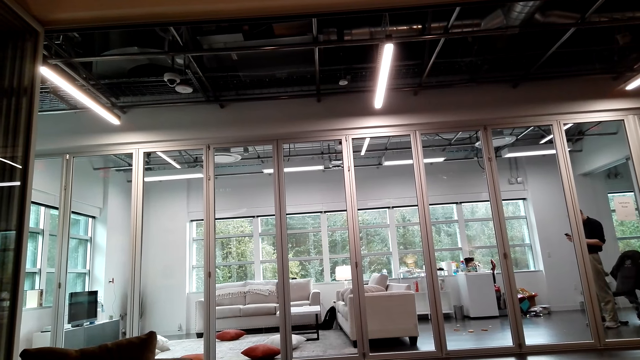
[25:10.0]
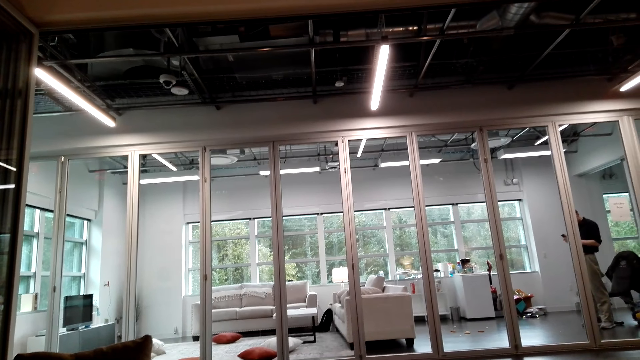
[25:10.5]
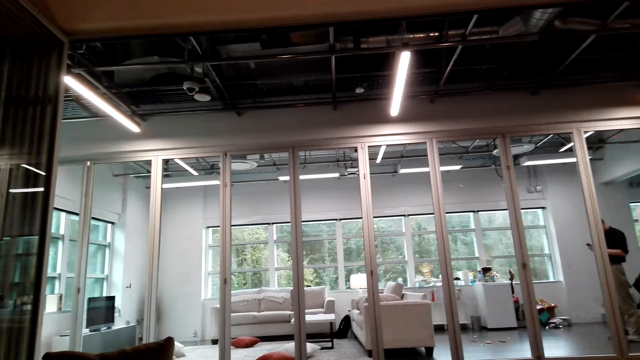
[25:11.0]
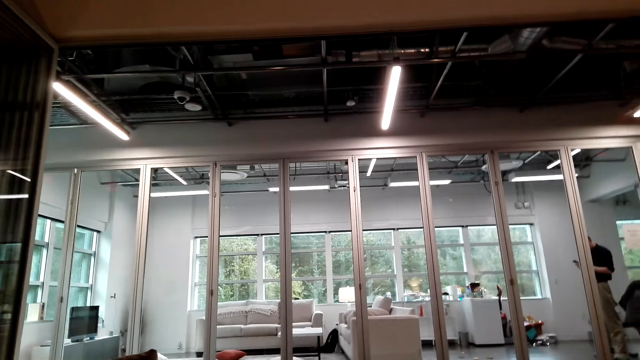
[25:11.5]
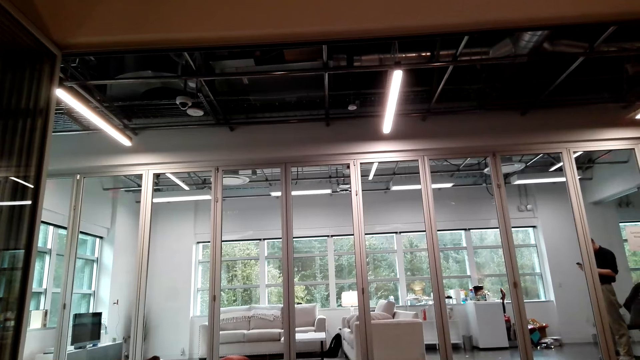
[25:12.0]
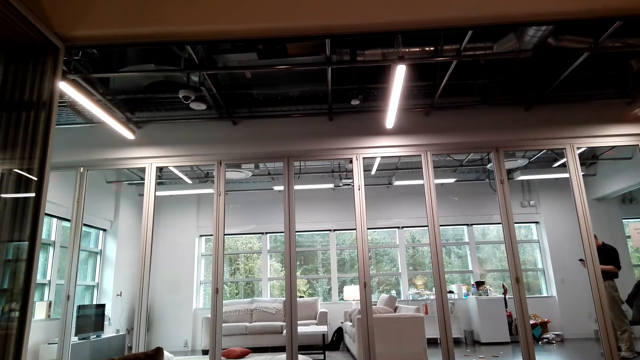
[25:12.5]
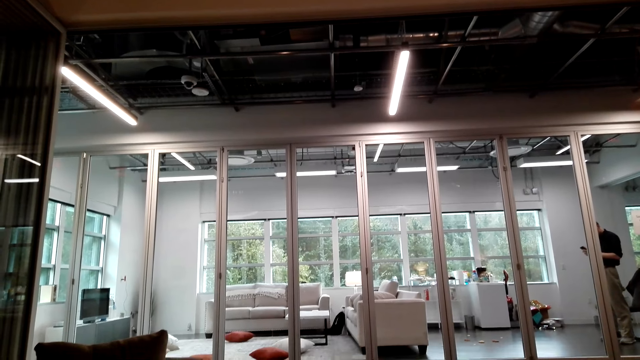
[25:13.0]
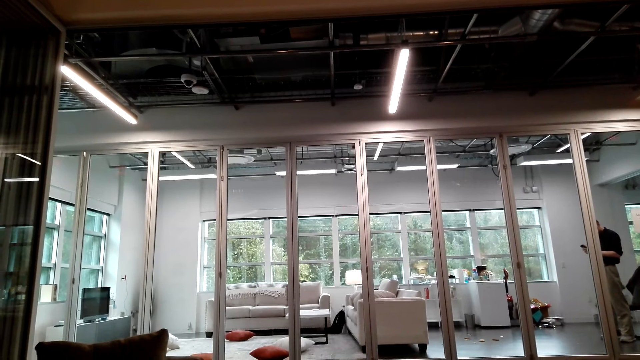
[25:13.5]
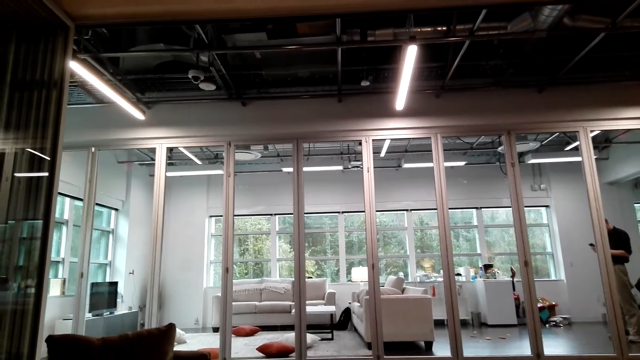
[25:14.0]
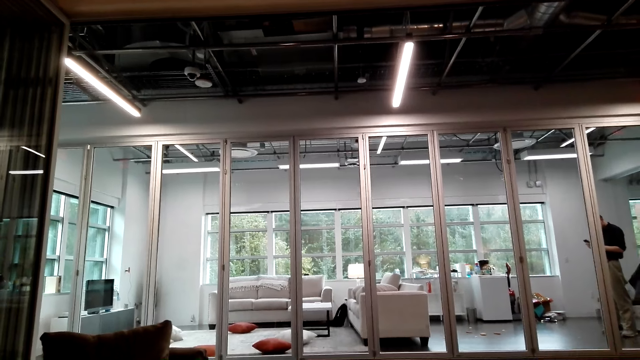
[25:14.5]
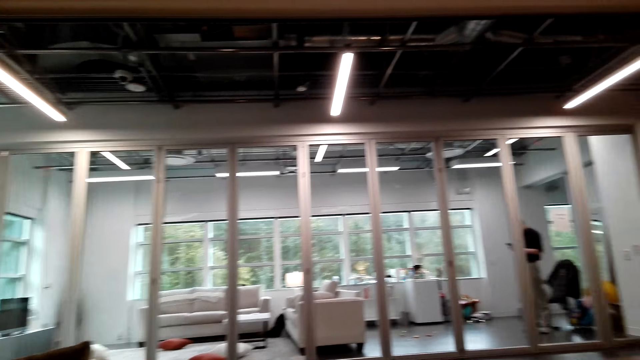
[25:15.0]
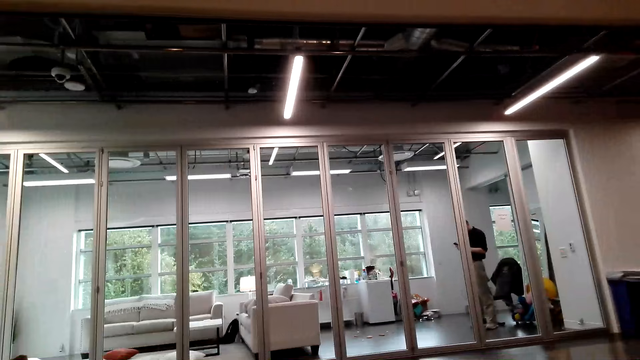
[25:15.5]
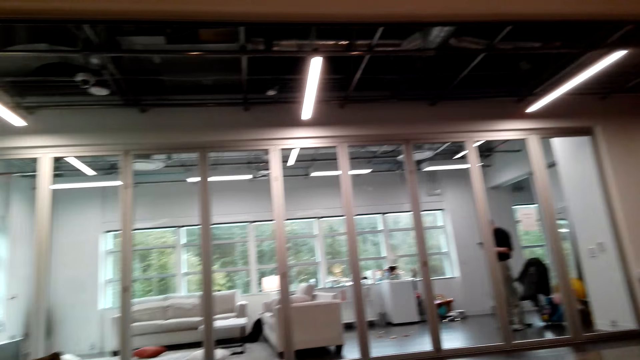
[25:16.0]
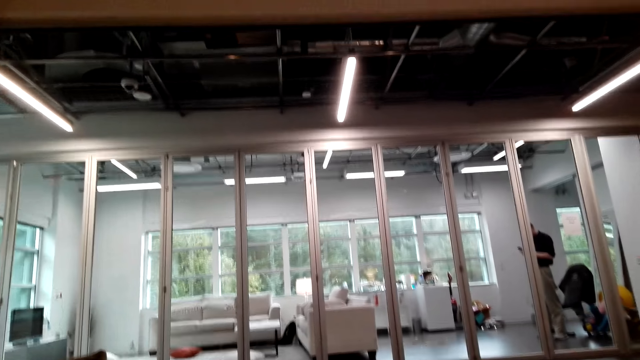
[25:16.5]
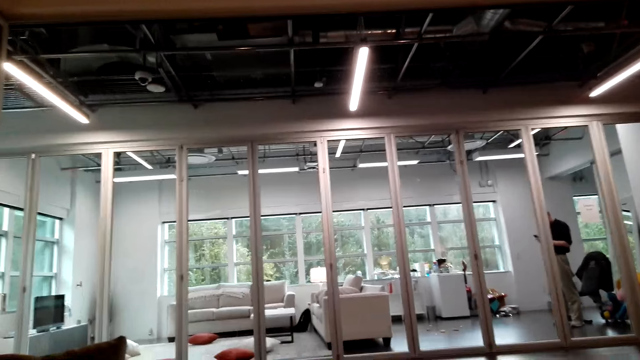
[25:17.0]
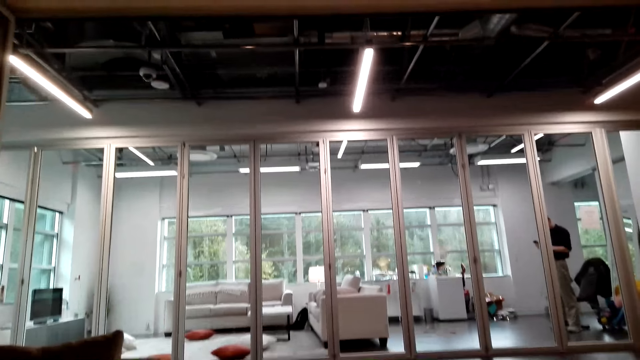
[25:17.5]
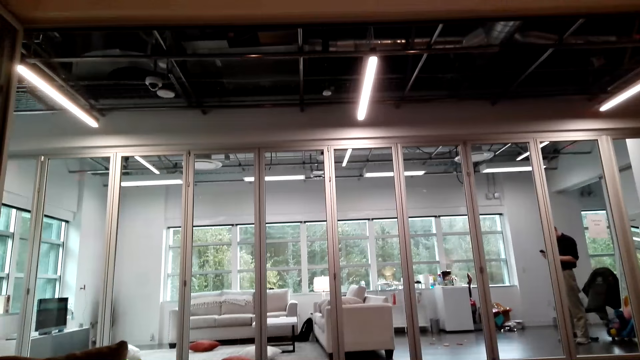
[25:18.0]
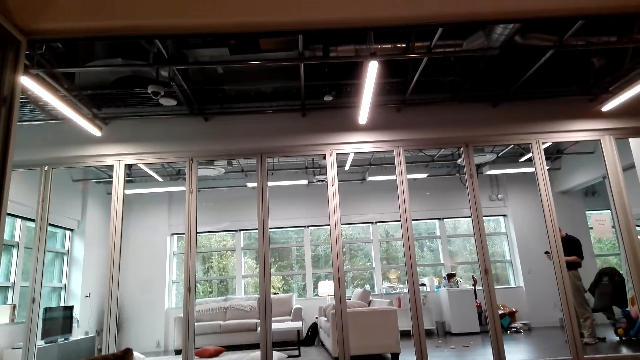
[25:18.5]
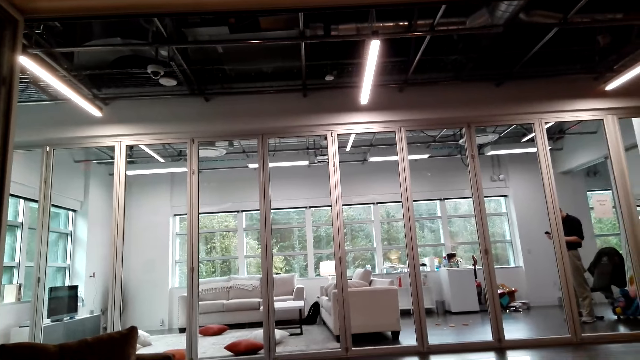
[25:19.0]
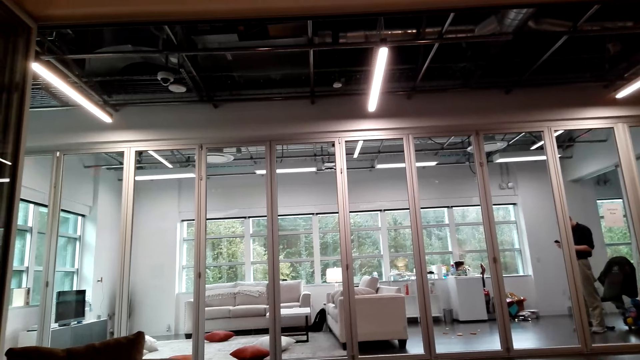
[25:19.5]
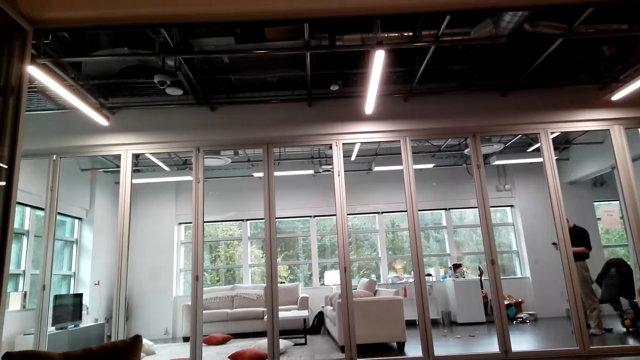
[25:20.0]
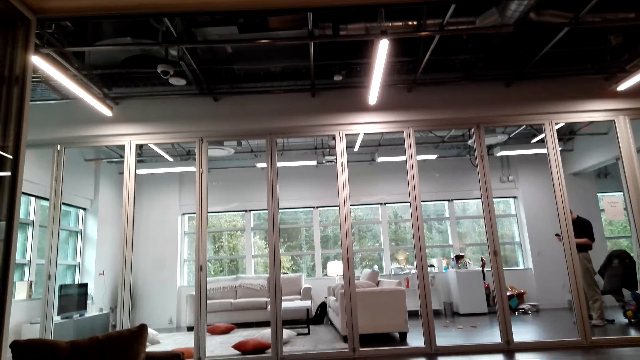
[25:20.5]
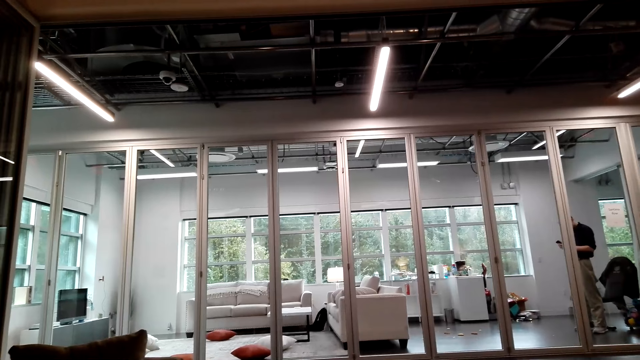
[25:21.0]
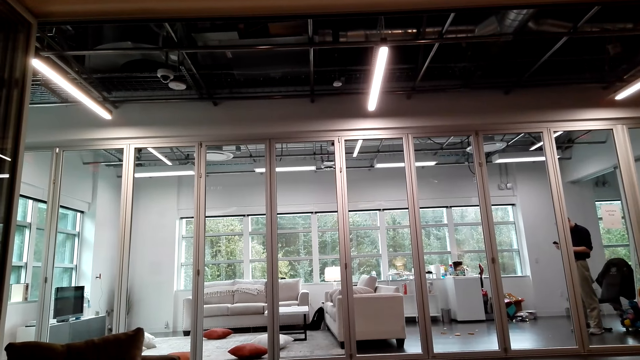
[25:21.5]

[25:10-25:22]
The camera wearer talks with a person through the phone.

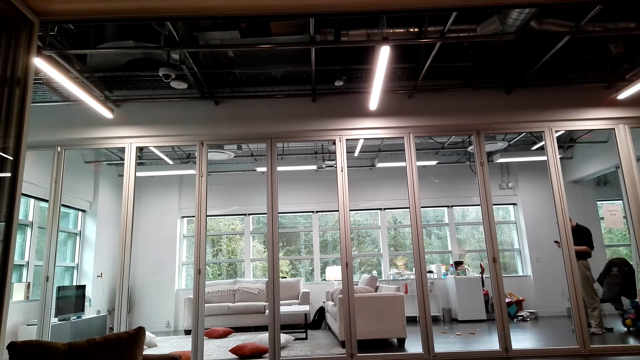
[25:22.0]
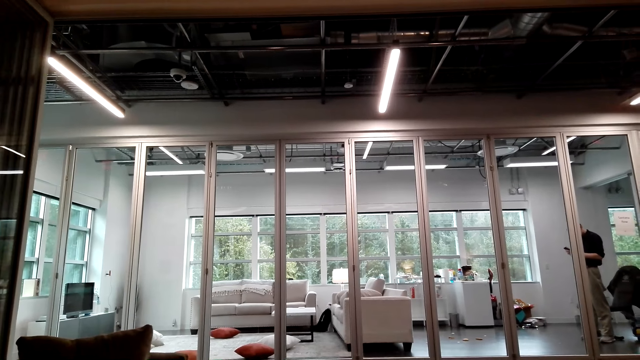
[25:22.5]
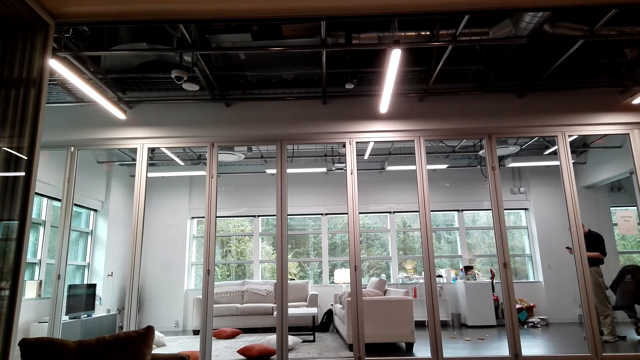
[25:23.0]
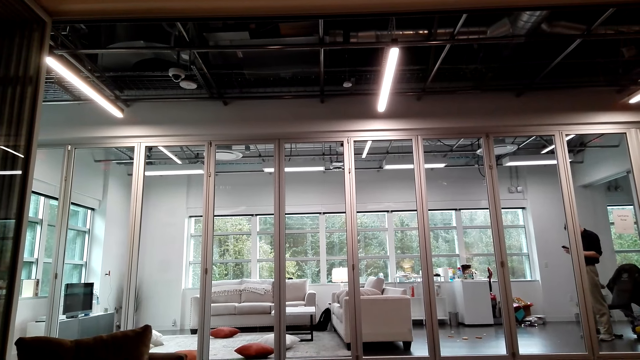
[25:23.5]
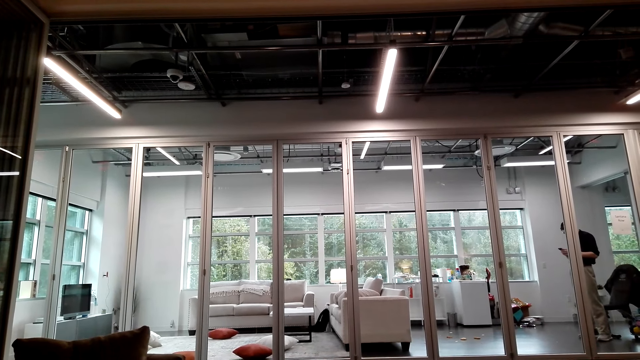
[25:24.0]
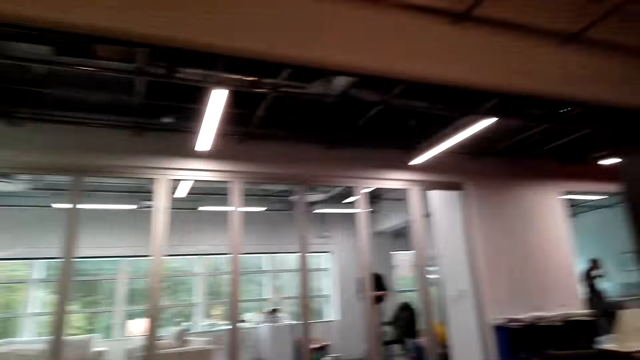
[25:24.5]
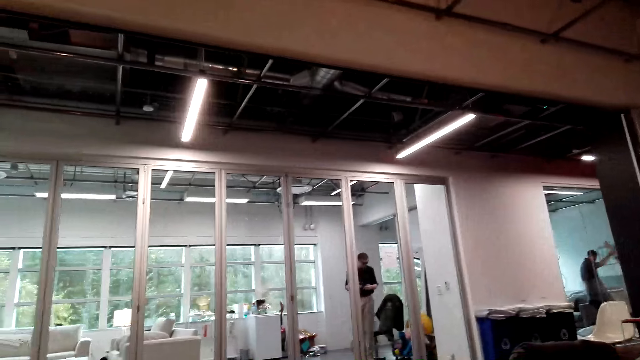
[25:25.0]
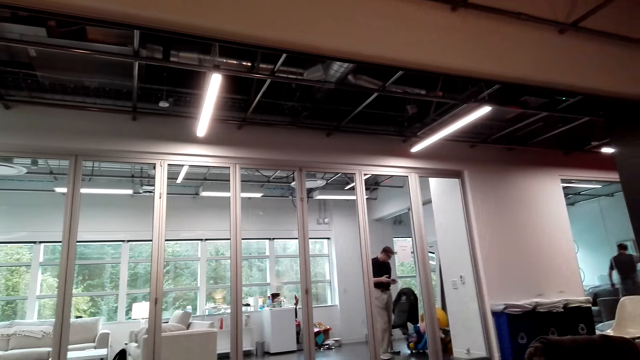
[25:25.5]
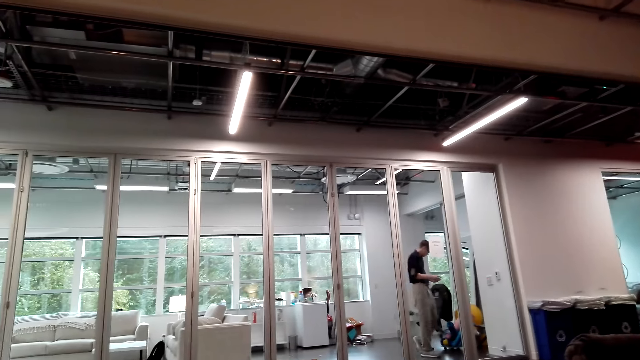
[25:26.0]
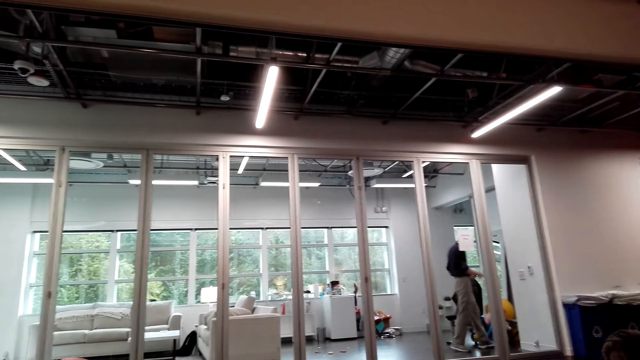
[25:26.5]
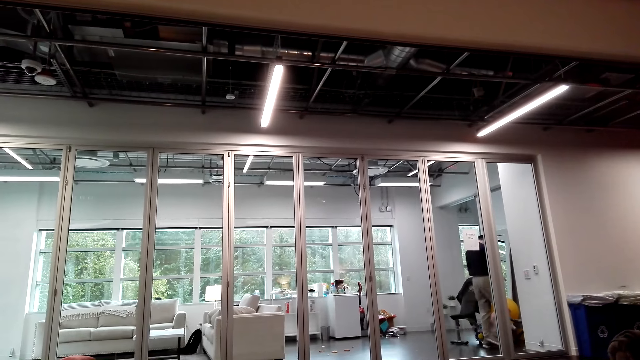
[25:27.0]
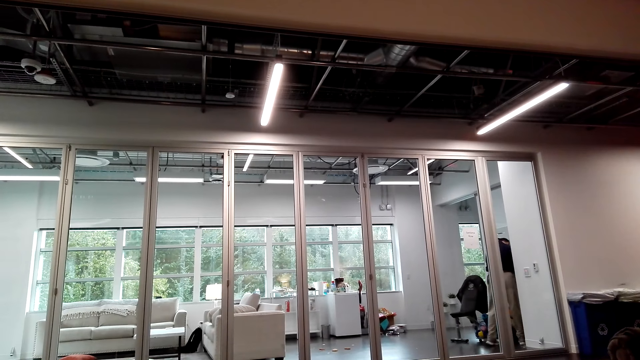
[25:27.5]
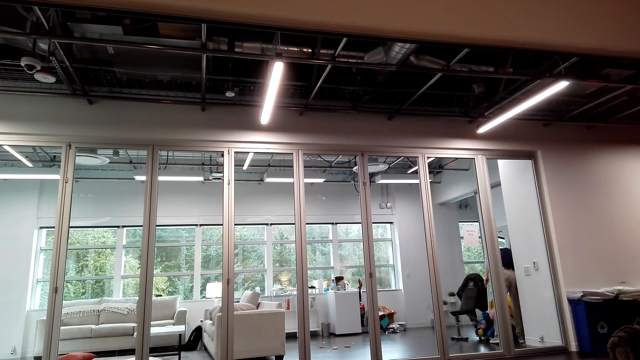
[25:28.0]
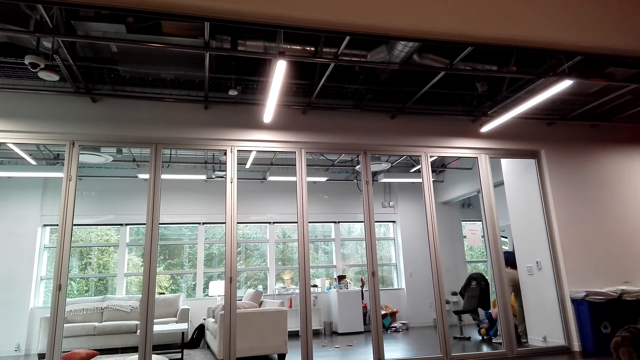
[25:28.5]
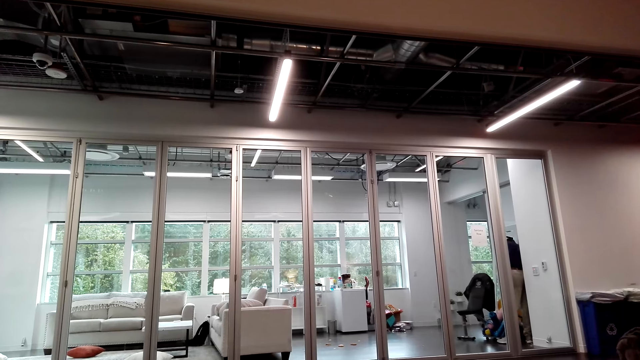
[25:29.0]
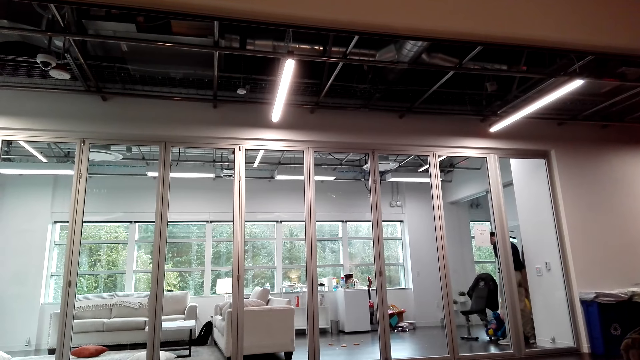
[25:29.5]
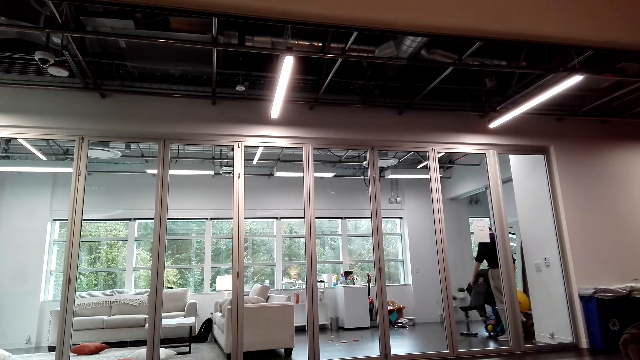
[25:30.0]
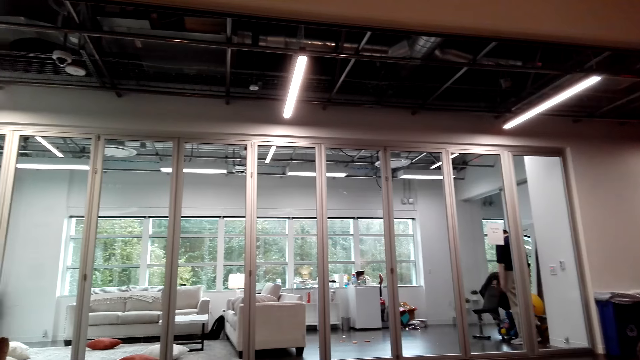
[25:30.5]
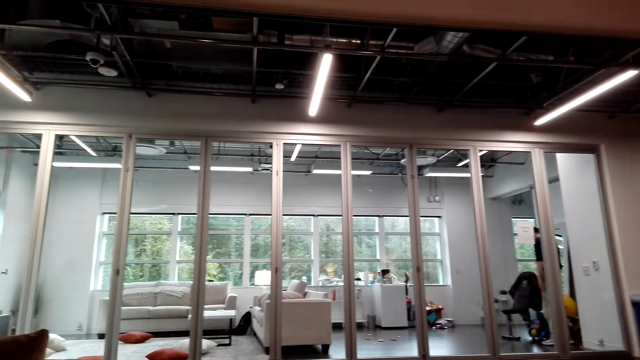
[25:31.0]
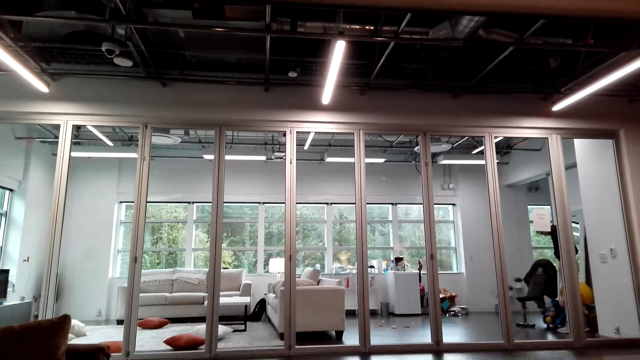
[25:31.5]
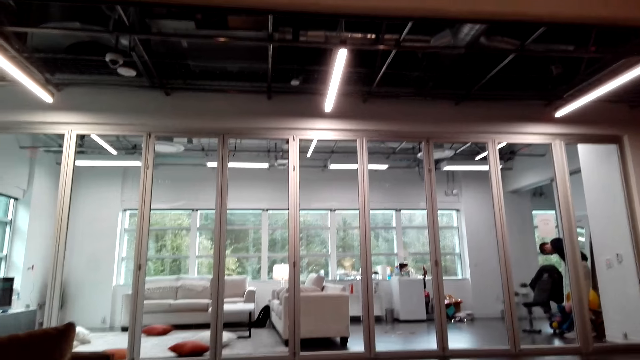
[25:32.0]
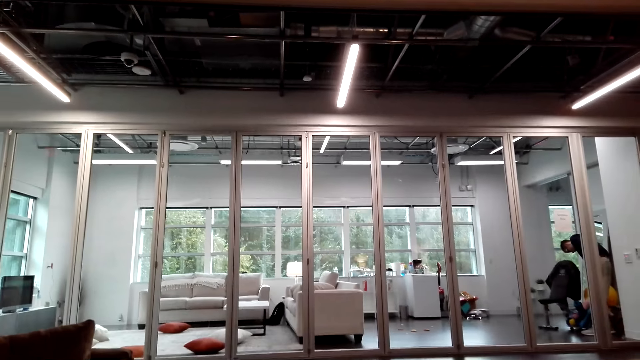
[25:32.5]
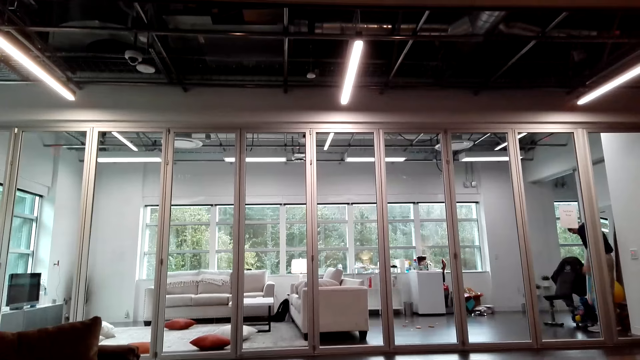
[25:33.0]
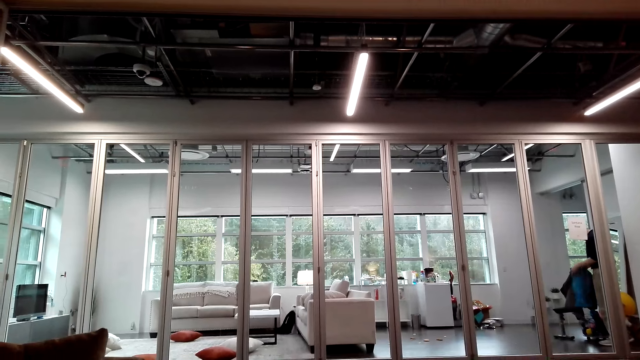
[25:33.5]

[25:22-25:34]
A person talks with the camera wearer. The camera wearer talks with the person through the phone.
